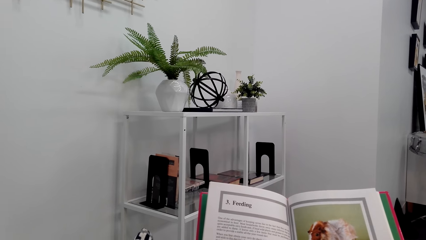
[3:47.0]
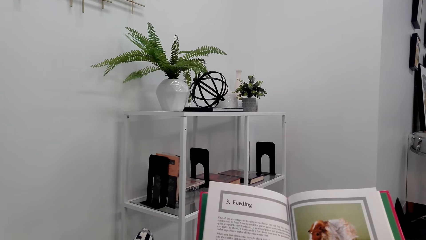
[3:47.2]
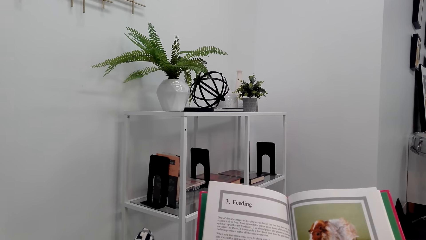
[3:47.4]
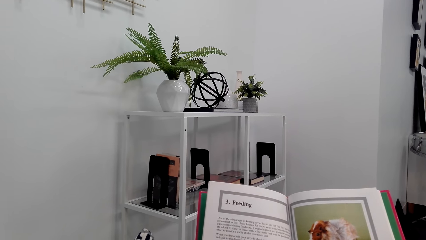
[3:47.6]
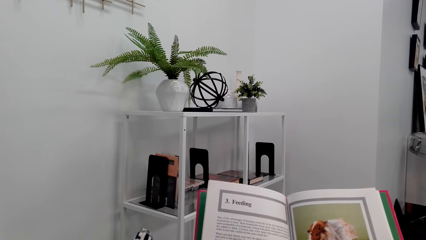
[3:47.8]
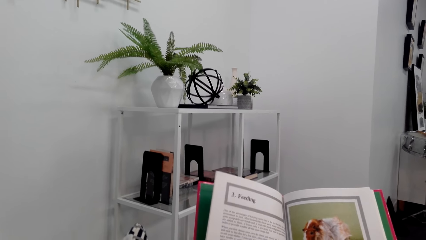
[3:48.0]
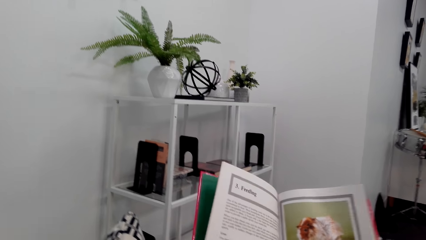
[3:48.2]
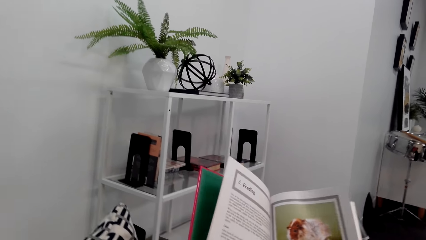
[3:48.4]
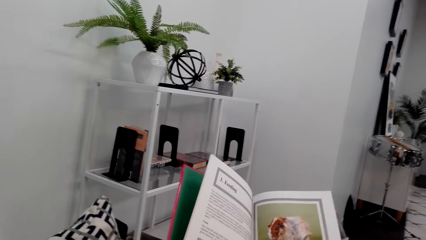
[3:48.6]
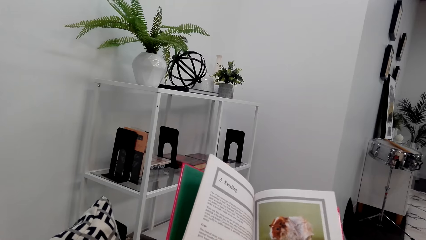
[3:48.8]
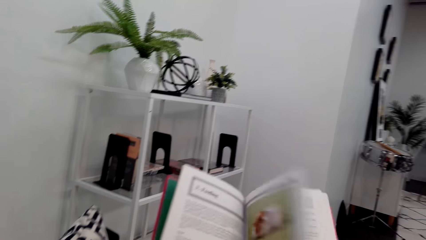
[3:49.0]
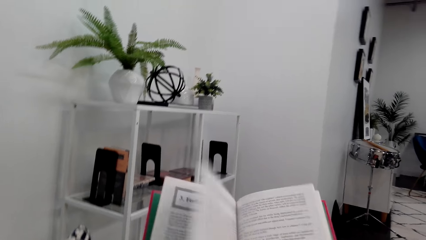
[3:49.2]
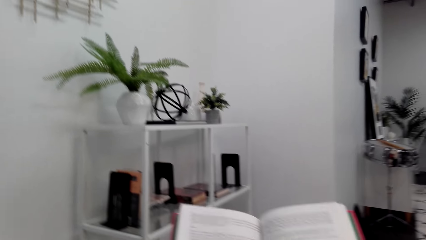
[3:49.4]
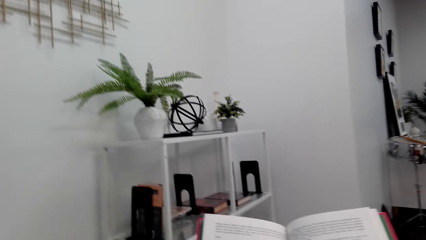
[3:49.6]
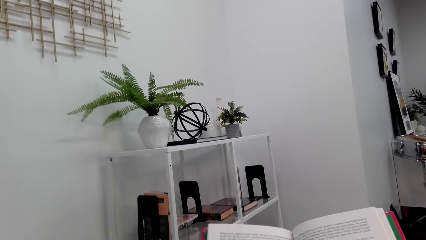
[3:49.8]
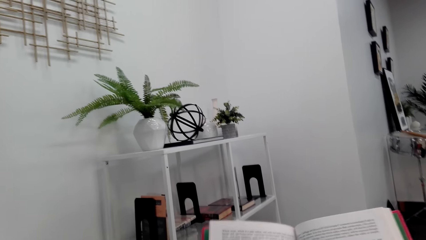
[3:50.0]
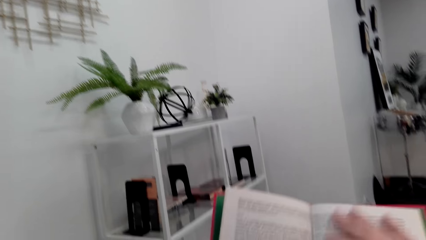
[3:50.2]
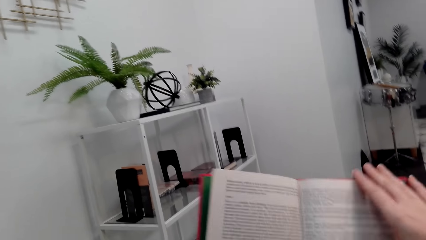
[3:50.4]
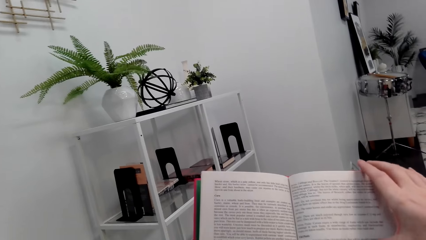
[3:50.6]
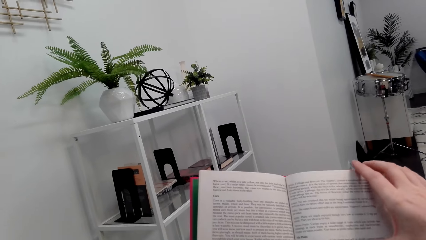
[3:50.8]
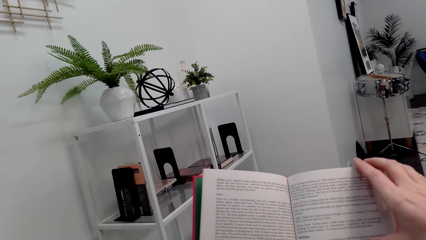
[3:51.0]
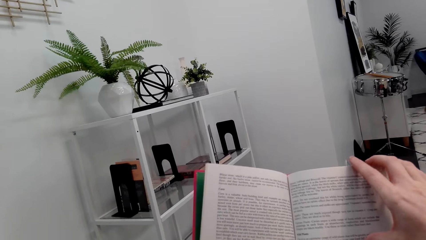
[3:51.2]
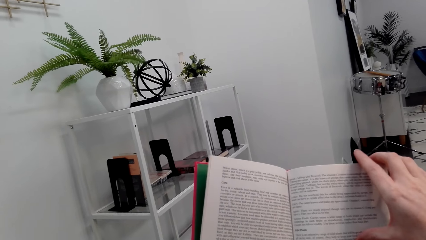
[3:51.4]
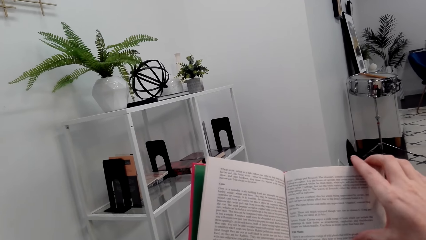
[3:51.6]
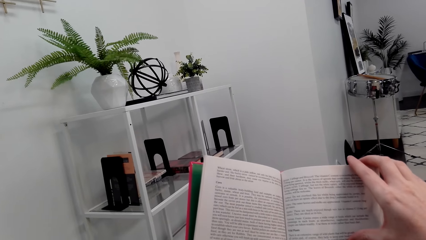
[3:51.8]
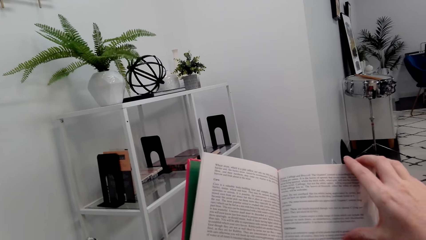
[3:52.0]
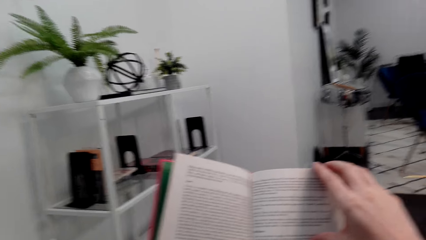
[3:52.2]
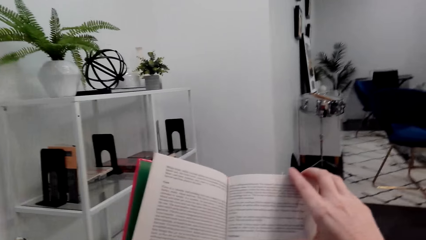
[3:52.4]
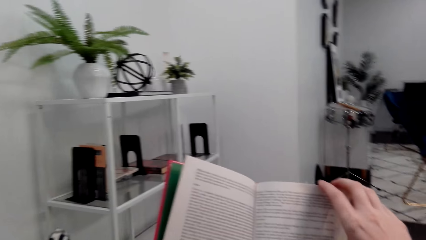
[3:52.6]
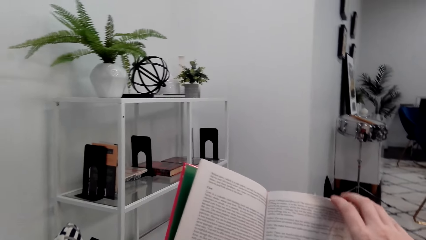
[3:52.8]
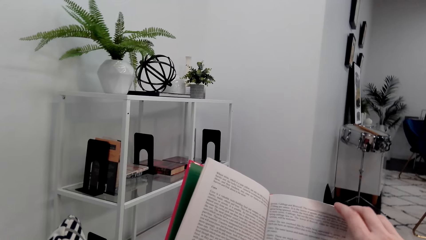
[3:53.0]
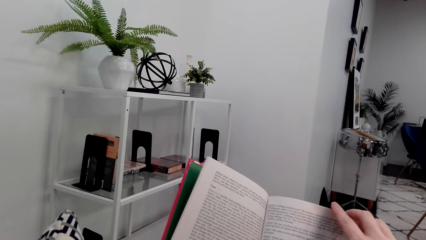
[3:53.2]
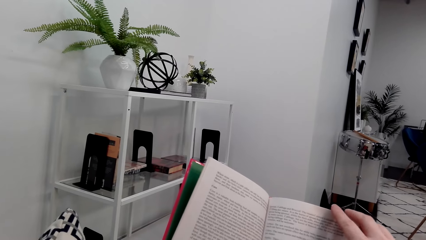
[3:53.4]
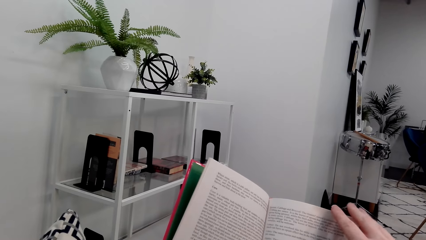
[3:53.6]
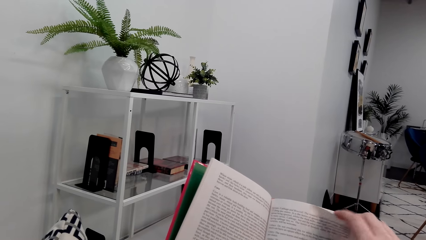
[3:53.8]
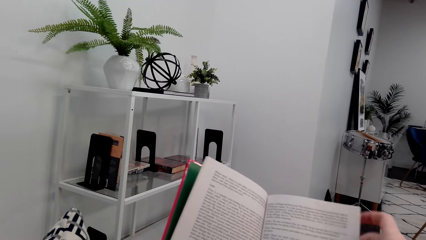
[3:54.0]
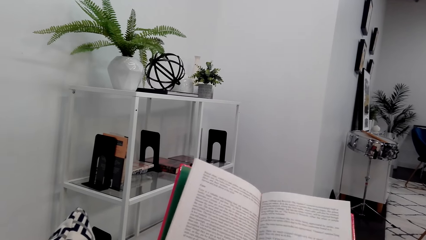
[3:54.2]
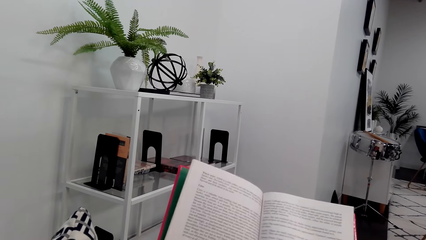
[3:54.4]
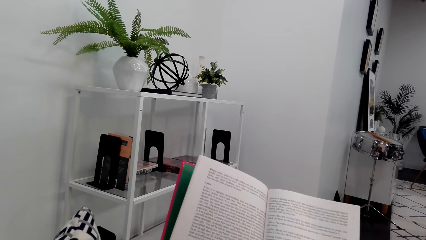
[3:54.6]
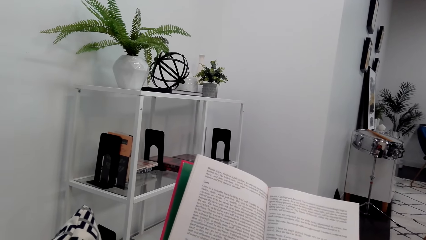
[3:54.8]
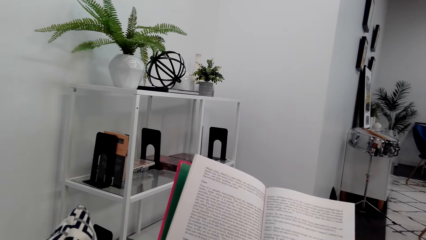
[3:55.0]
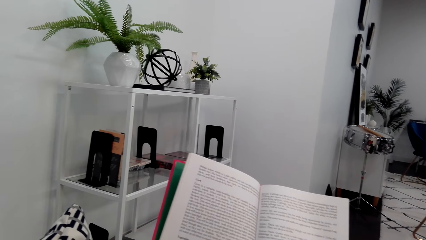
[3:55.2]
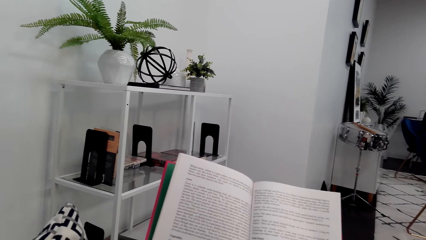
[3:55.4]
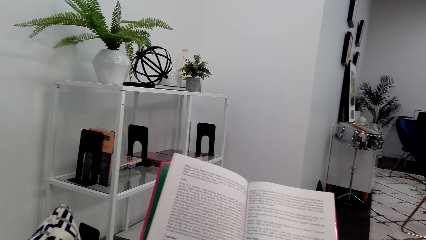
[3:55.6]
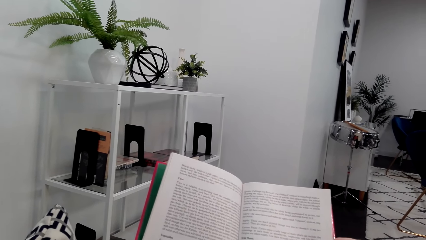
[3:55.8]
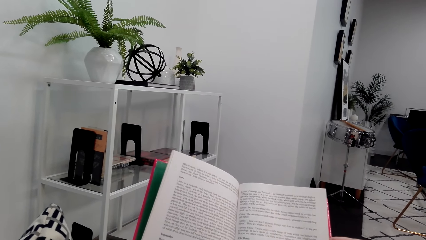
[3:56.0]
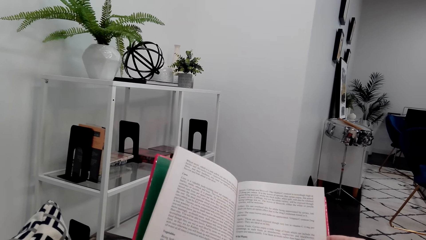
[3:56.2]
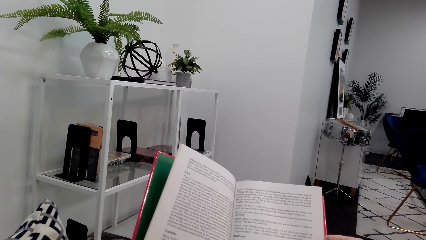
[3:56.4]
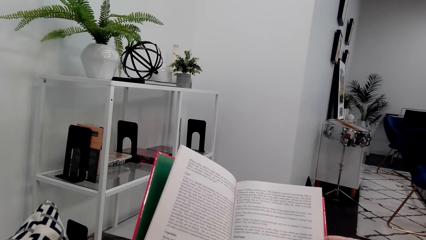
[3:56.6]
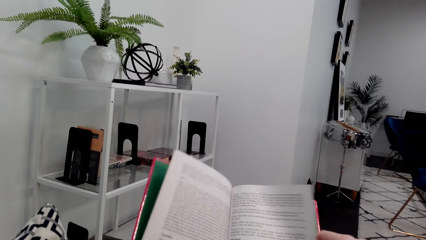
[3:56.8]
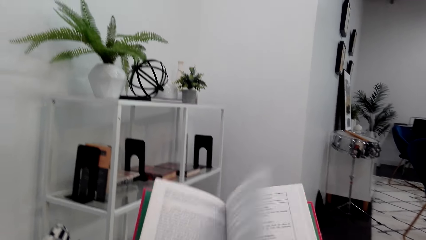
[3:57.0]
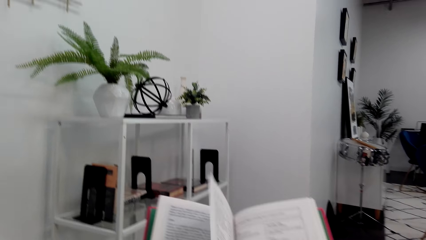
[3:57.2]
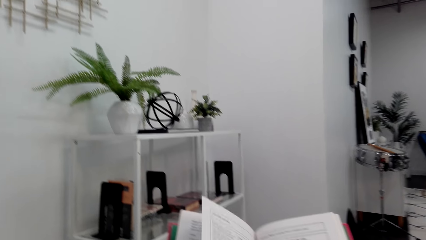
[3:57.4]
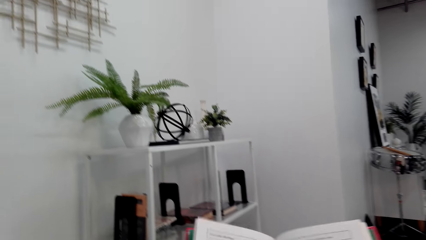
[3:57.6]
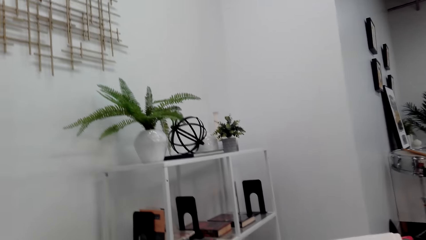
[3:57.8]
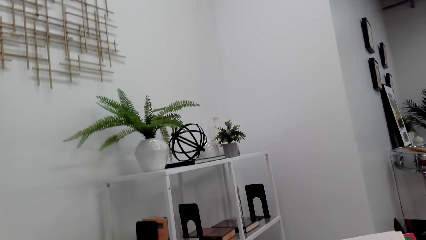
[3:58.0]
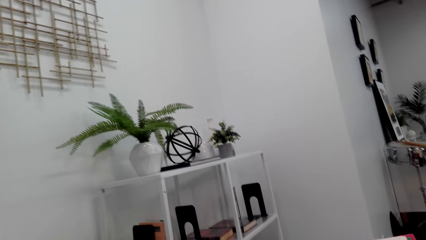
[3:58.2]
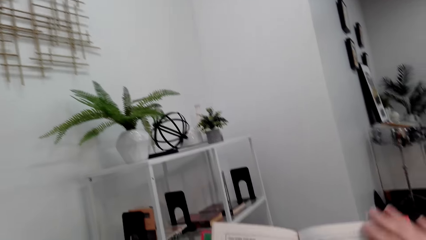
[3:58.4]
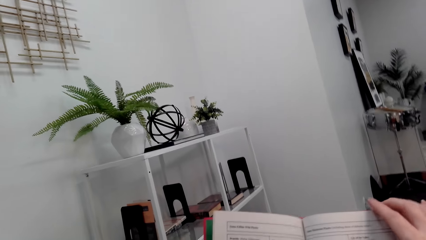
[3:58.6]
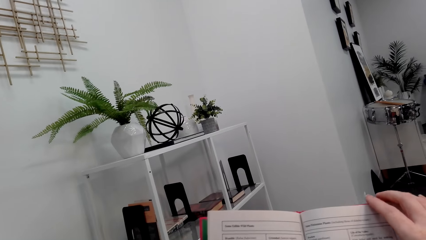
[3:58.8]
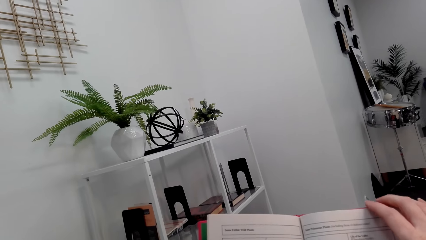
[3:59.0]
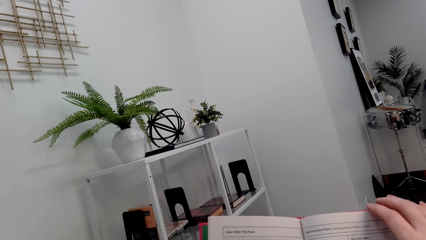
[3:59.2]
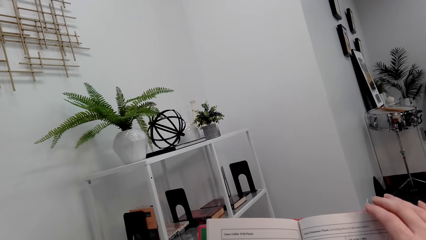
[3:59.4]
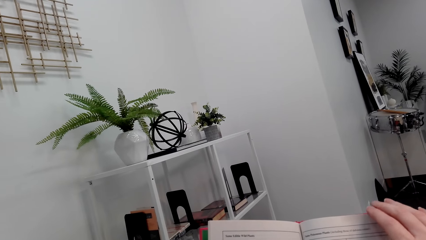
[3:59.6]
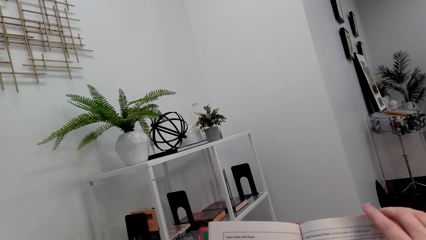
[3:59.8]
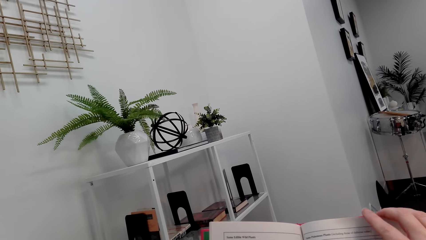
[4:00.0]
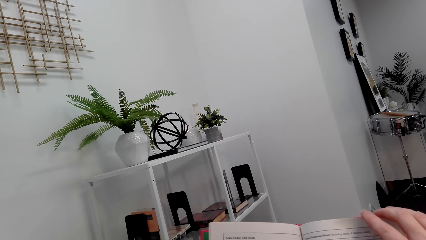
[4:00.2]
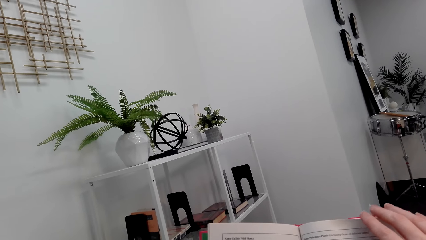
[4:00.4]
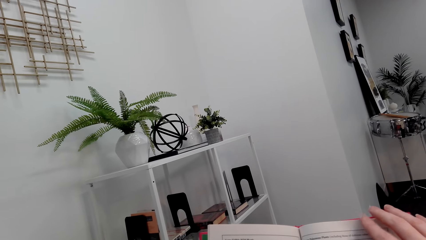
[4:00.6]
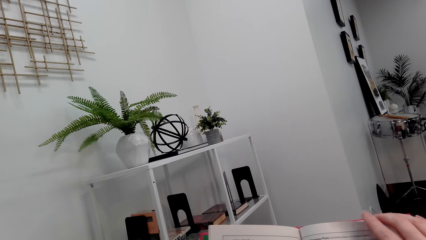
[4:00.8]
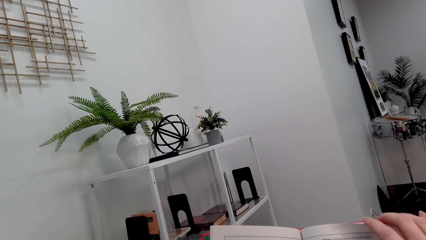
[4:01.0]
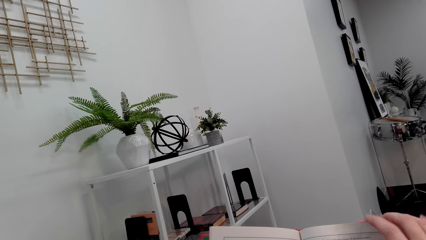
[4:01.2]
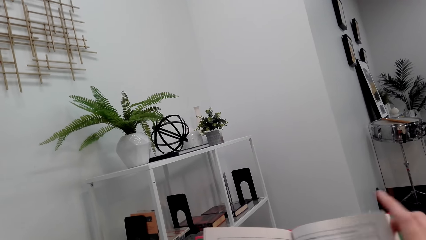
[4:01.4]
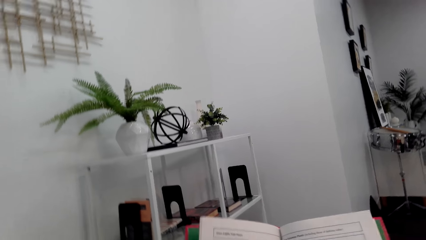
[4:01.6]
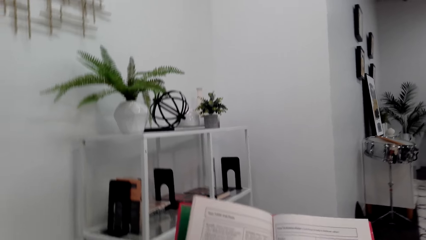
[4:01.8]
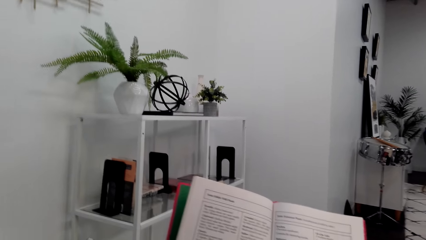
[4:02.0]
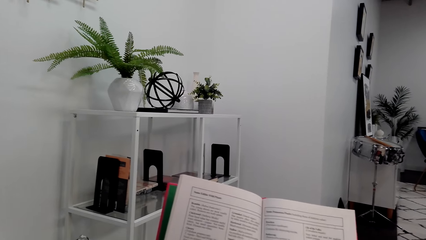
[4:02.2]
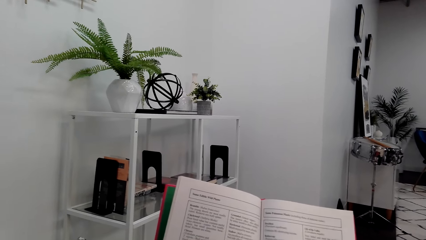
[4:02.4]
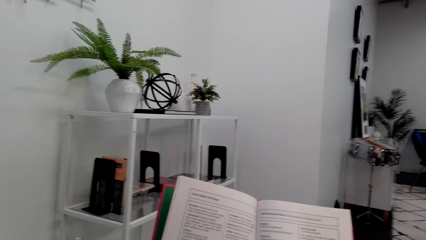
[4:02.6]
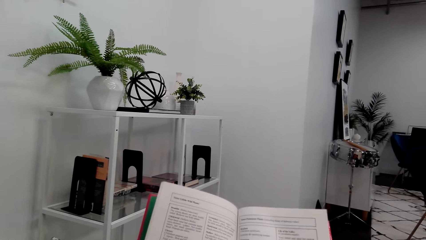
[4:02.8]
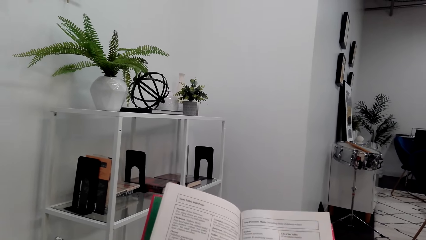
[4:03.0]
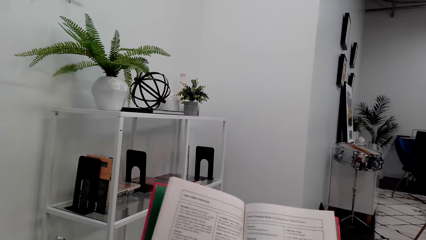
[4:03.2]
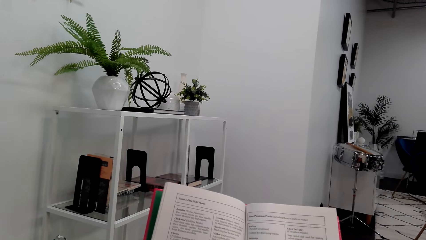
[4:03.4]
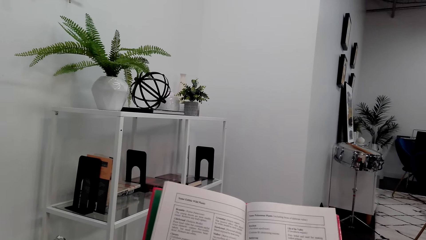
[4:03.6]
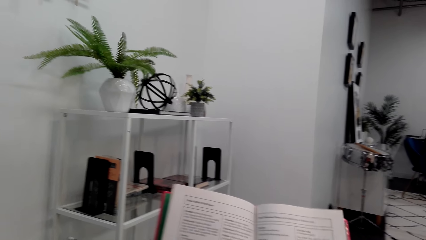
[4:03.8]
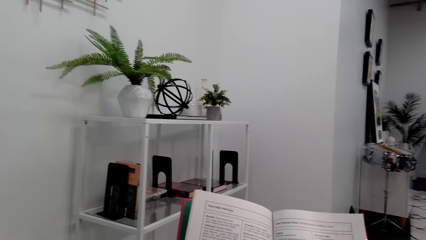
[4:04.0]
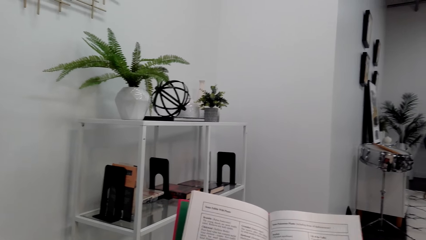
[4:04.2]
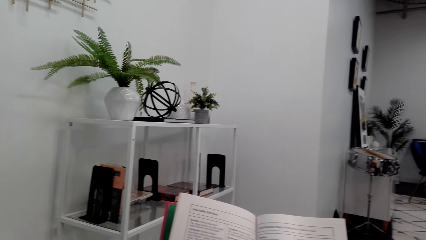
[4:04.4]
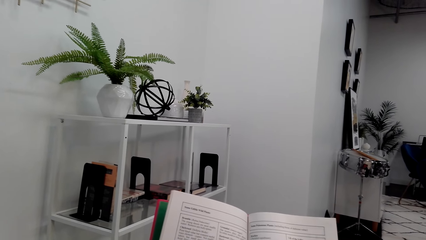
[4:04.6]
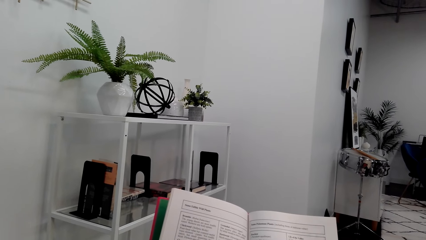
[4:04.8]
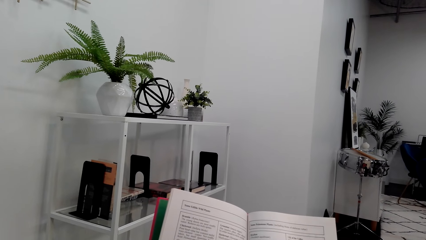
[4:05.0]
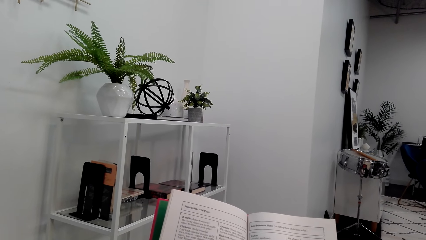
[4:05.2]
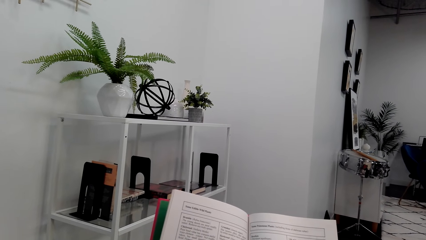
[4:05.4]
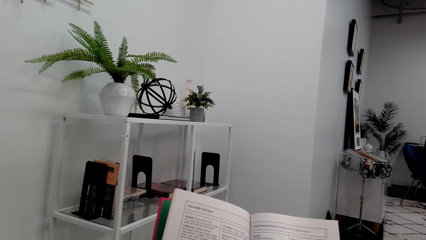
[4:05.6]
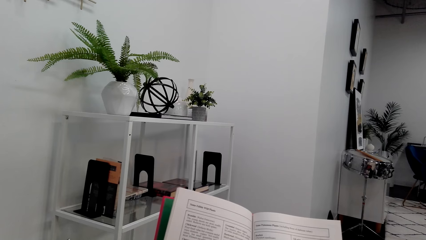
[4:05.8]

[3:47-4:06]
The camera wearer flips a page of the book. They read the book. They flip a page of the book. They read the book.
